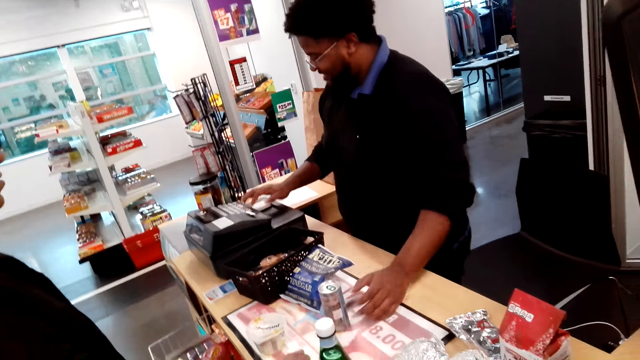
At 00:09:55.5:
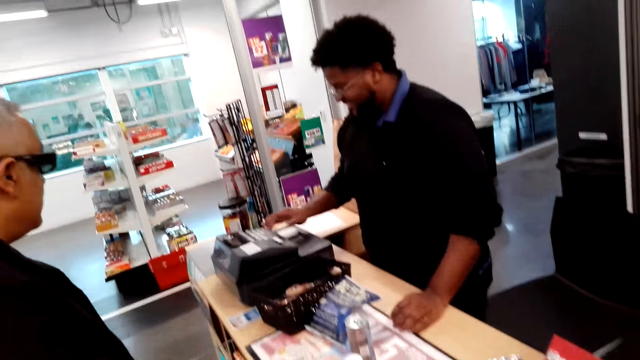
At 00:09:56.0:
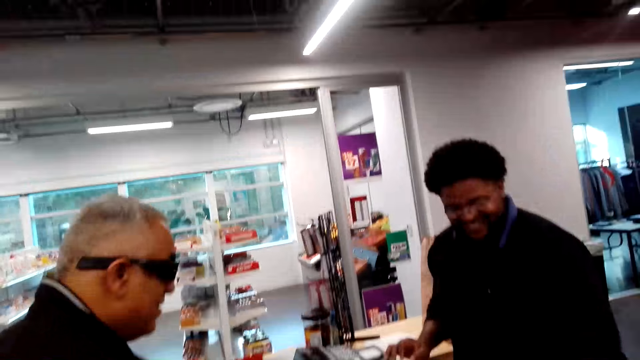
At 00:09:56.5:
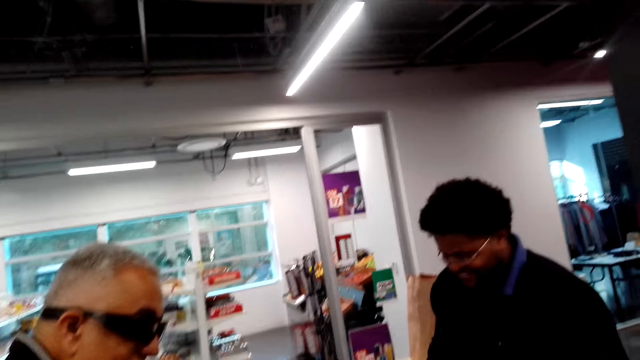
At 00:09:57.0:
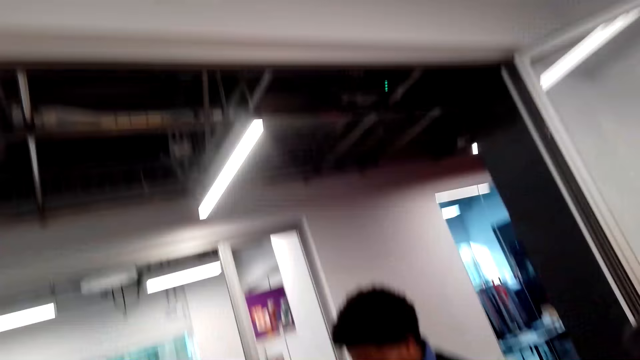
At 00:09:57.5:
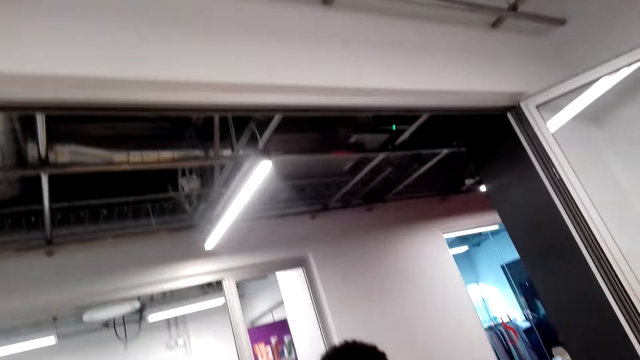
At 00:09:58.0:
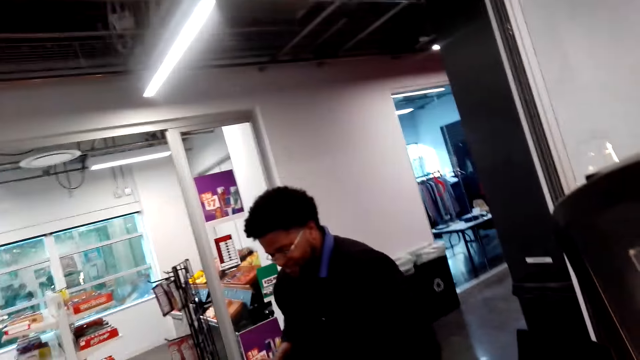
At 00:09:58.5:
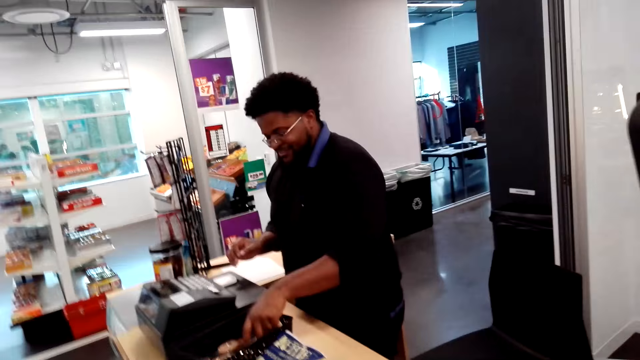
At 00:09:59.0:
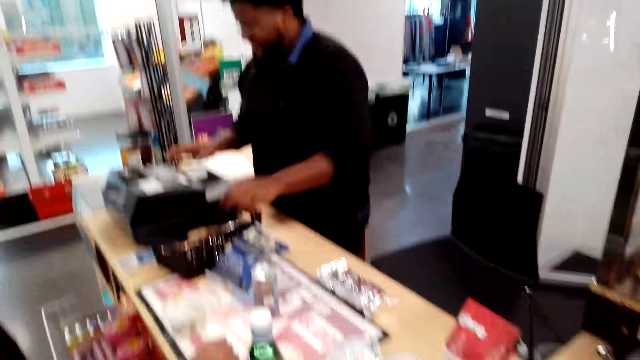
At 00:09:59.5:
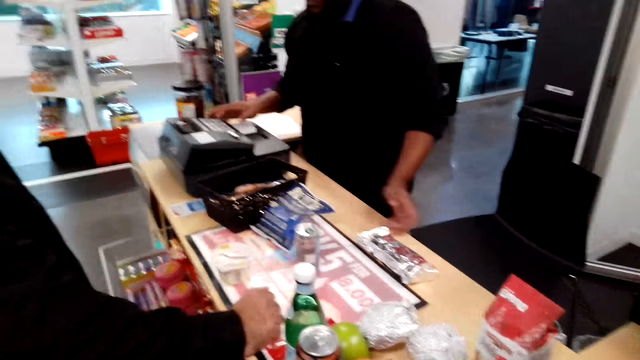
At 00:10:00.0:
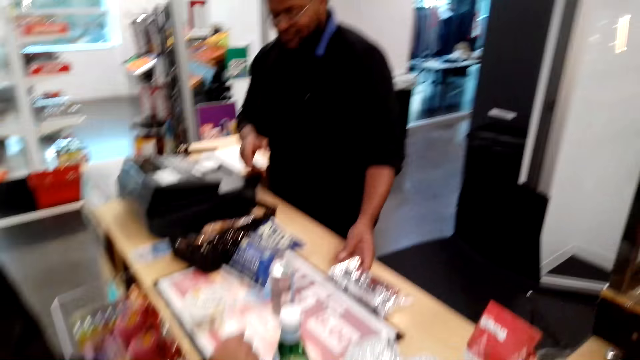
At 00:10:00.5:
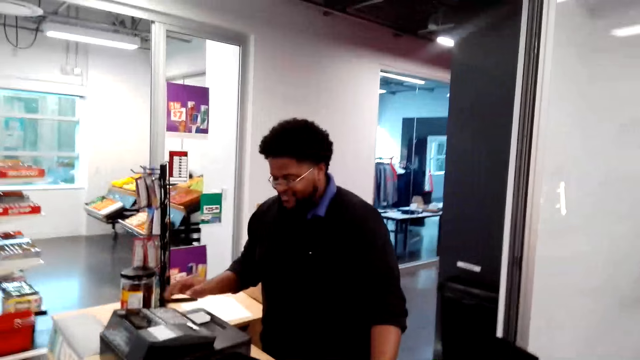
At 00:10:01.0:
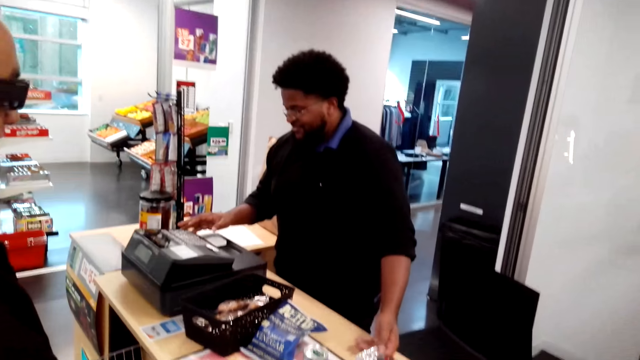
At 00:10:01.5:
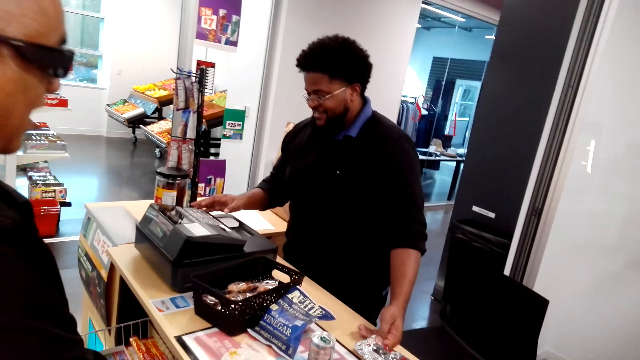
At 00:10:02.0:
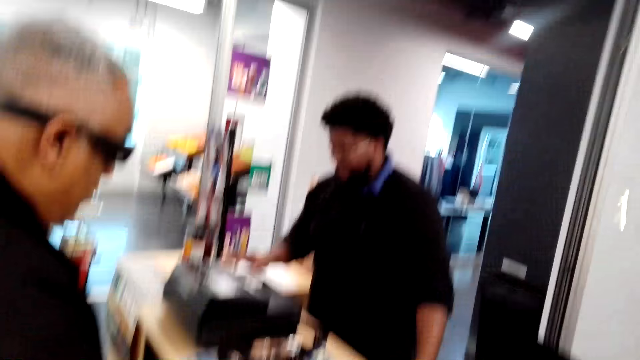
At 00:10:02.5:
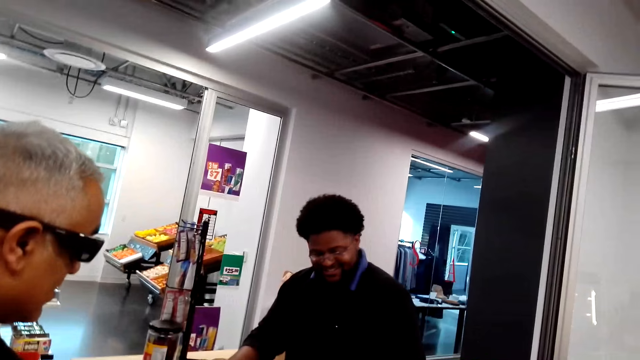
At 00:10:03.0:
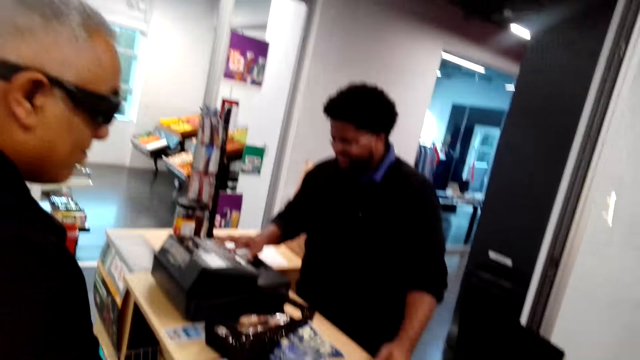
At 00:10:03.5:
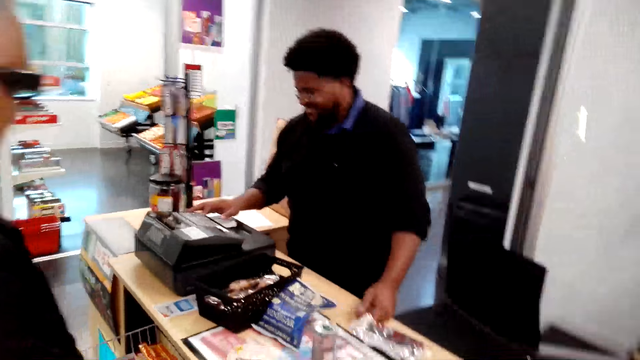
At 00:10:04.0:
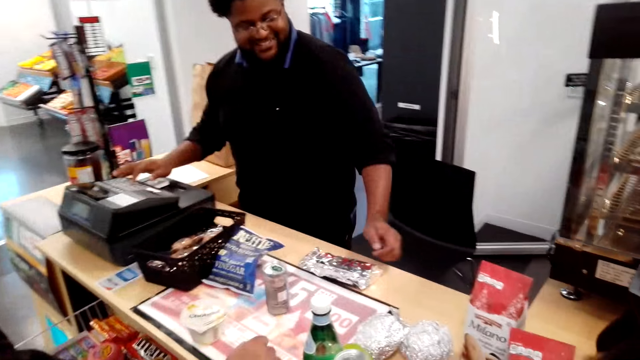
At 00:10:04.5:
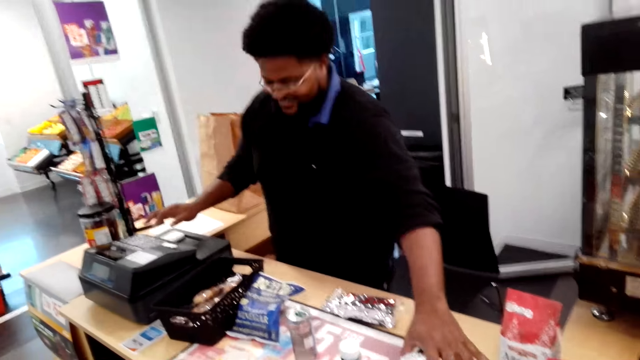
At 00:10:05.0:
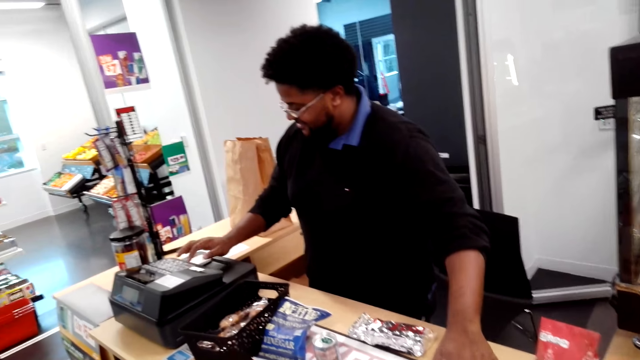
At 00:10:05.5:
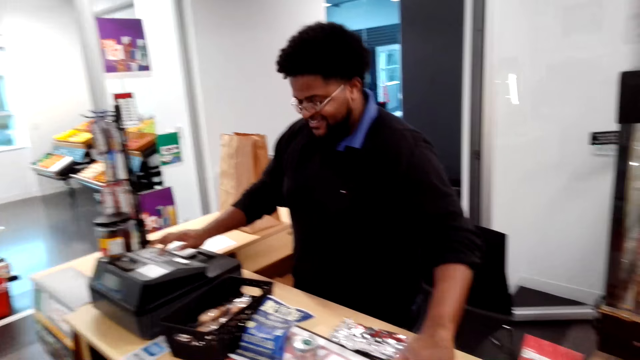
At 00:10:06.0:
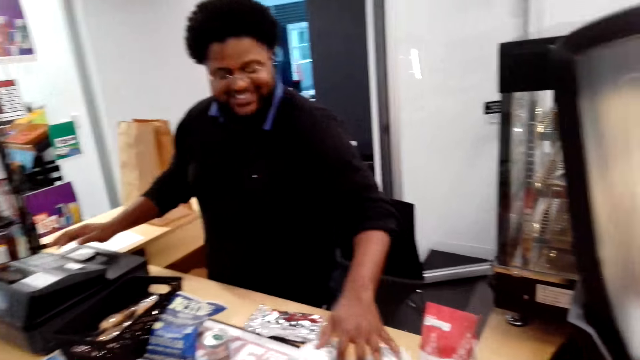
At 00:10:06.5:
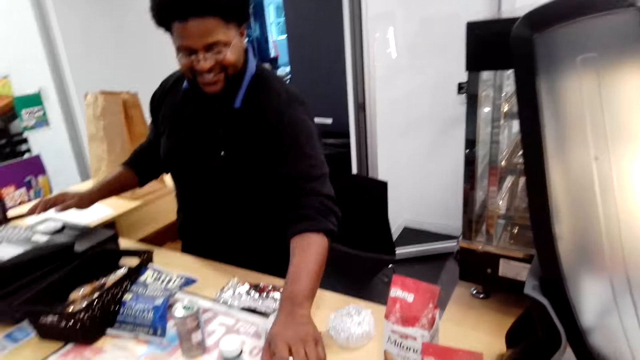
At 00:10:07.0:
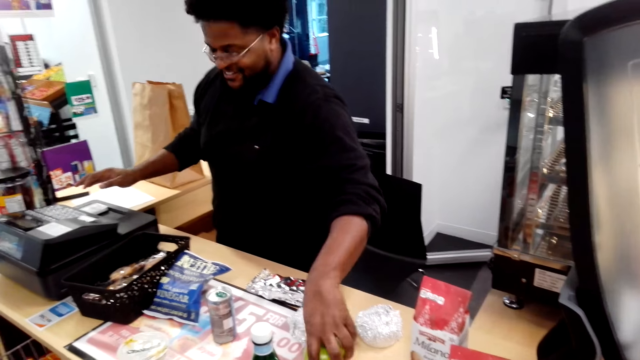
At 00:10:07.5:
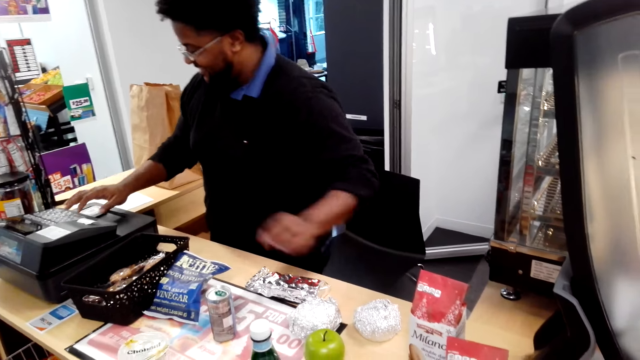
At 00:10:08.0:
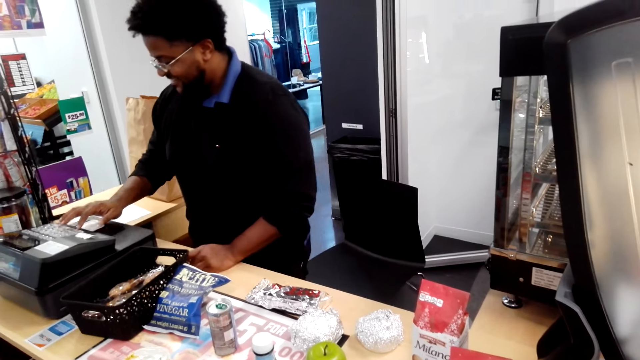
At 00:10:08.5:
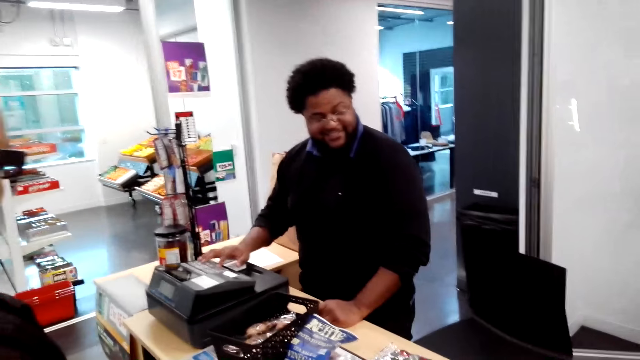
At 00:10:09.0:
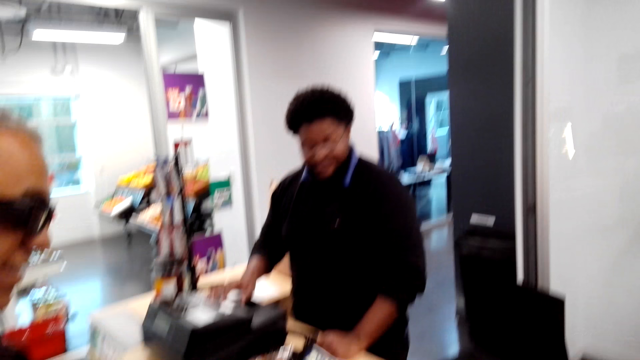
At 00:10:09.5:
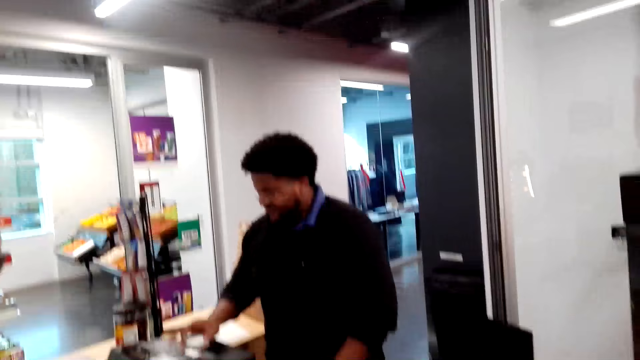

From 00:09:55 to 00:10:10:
A man picks something on the table. He operates the billing machine. Another man stands on the floor. The first man operates the billing machine. The other man stands on the floor. The first man operates the billing machine. The camera wearer counts the snacks on the counter.

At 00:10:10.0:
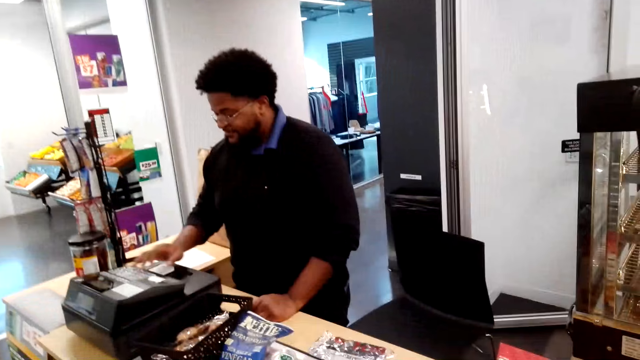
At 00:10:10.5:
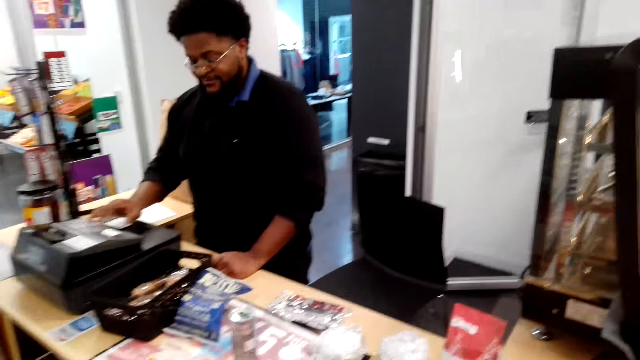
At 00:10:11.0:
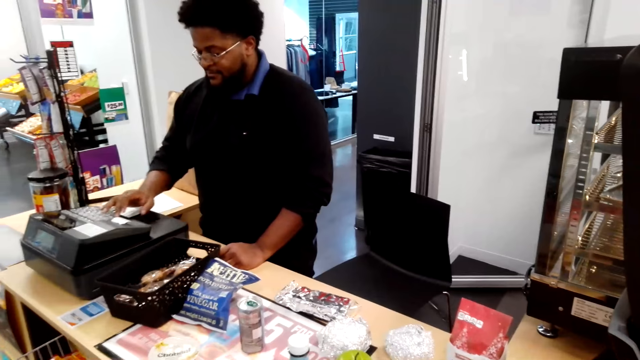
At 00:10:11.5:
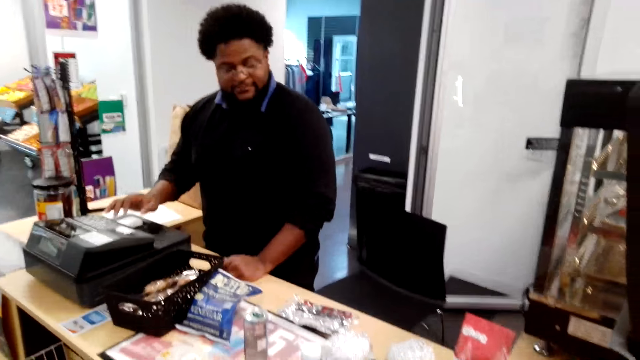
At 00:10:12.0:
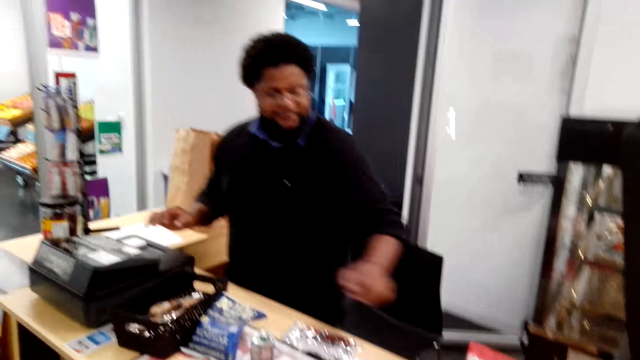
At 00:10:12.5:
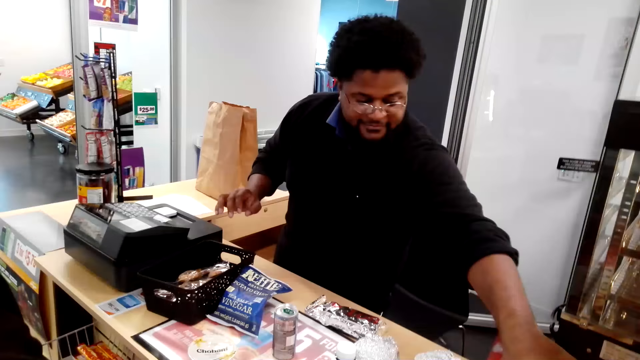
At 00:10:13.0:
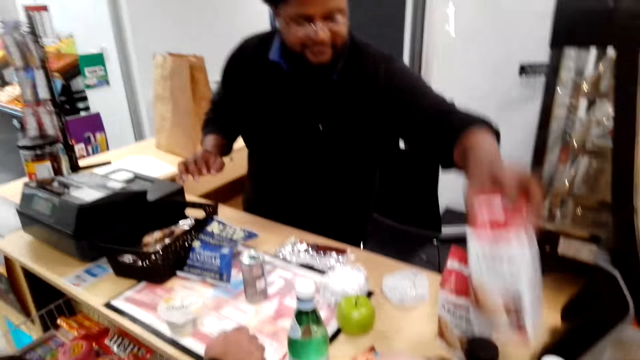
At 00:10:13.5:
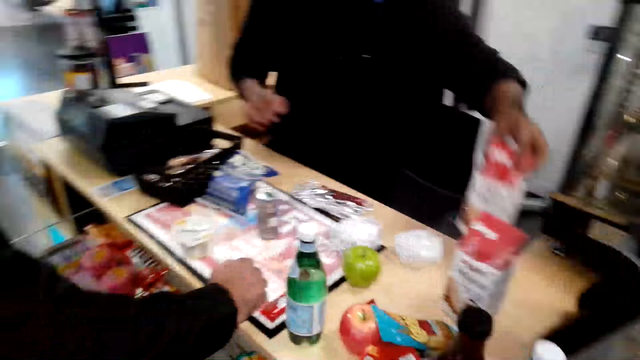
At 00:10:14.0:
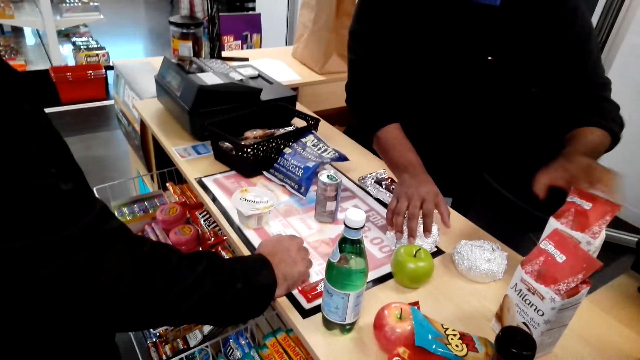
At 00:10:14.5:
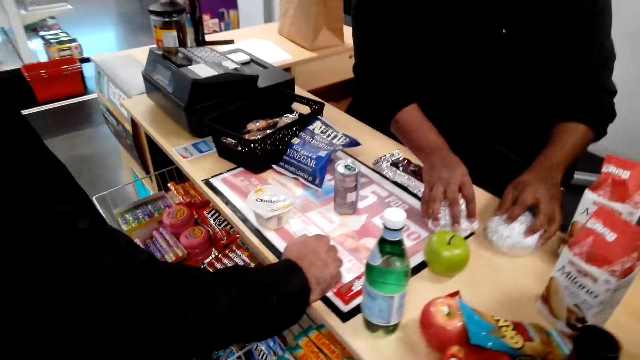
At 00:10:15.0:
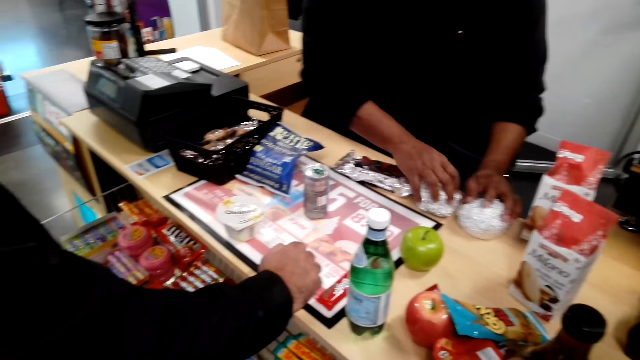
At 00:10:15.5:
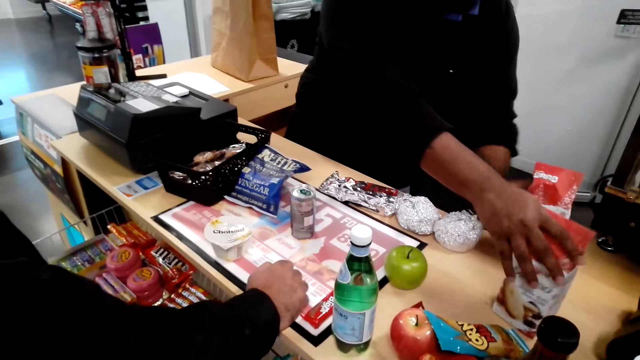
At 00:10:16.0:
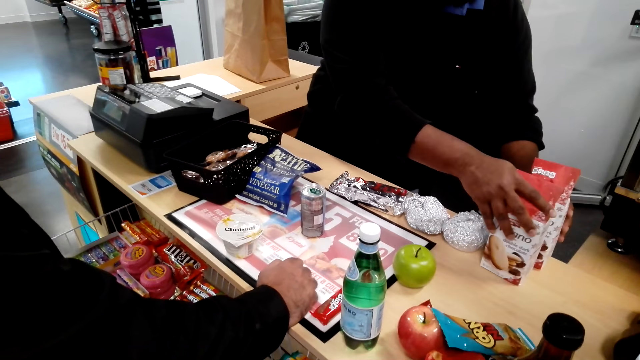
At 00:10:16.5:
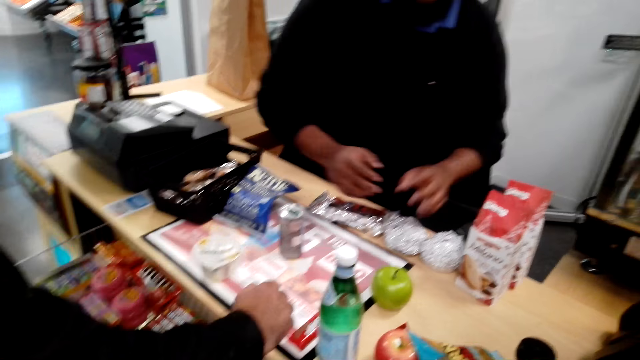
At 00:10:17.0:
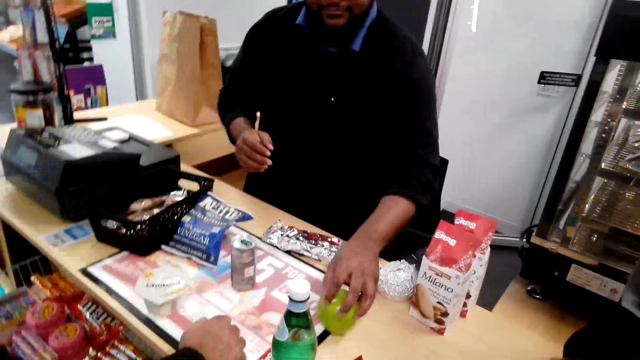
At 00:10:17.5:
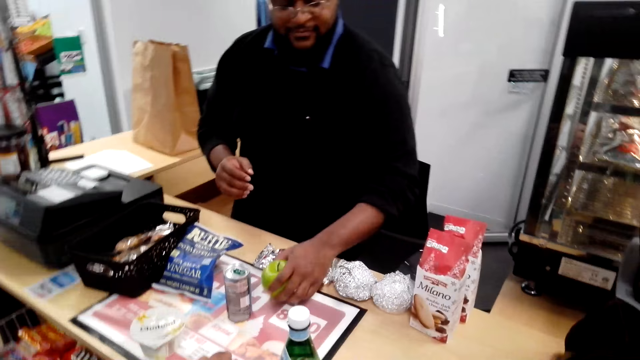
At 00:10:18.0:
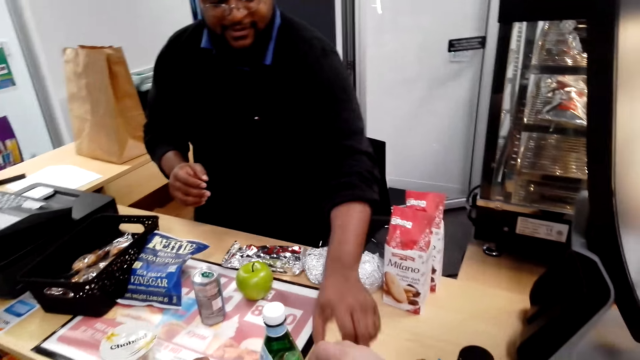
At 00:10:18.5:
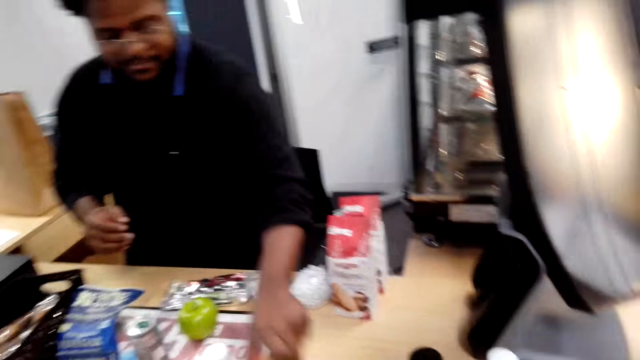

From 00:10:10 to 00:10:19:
A man picks something on the table and moves something on the table. The camera wearer arranges the snacks on the counter.
